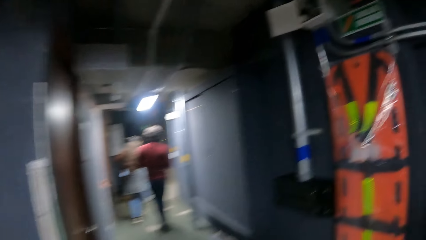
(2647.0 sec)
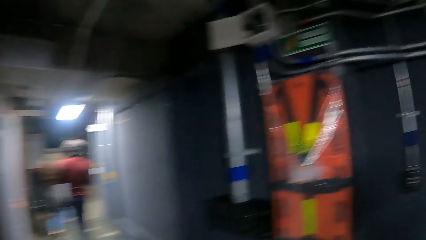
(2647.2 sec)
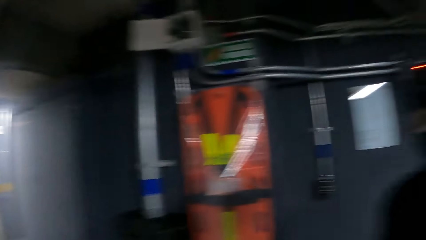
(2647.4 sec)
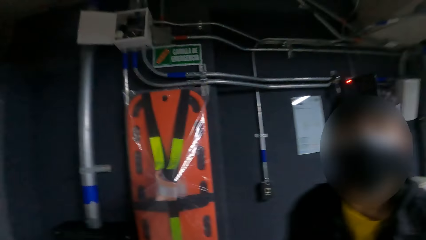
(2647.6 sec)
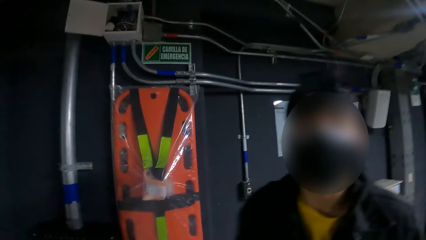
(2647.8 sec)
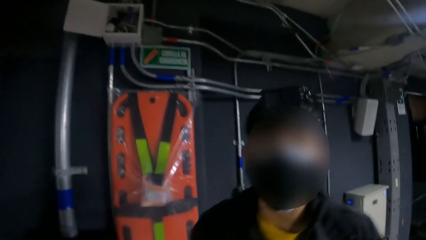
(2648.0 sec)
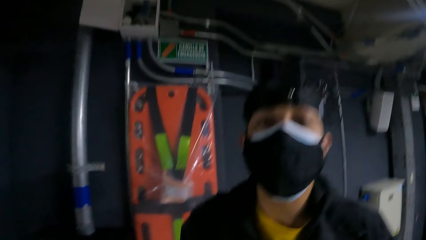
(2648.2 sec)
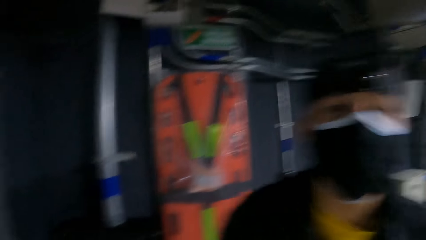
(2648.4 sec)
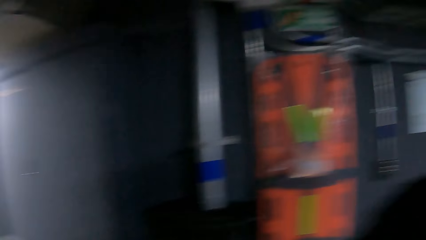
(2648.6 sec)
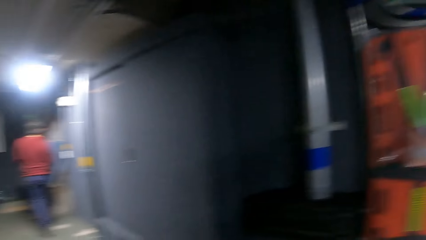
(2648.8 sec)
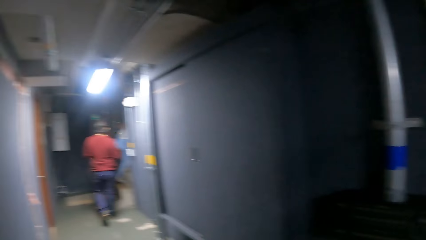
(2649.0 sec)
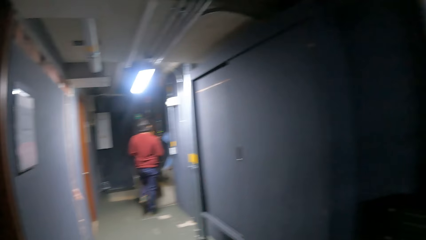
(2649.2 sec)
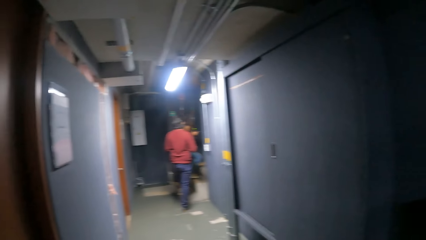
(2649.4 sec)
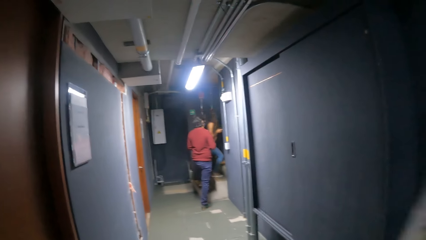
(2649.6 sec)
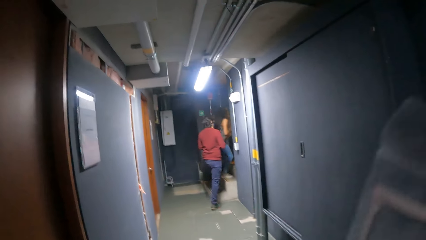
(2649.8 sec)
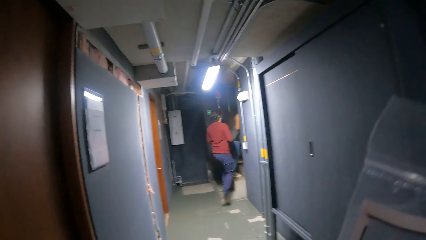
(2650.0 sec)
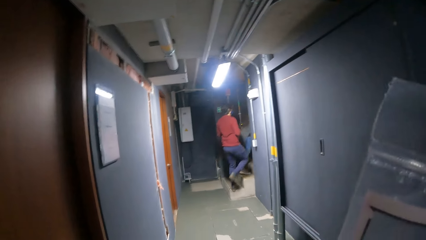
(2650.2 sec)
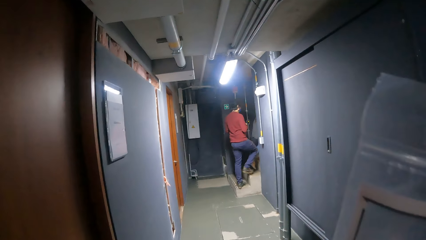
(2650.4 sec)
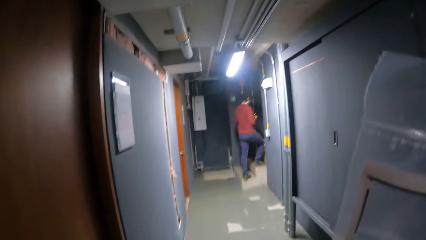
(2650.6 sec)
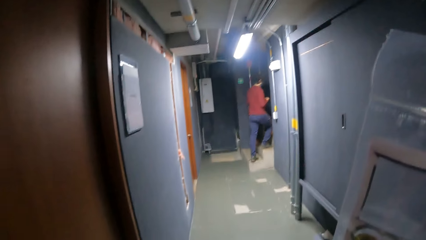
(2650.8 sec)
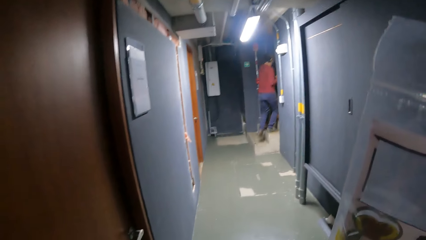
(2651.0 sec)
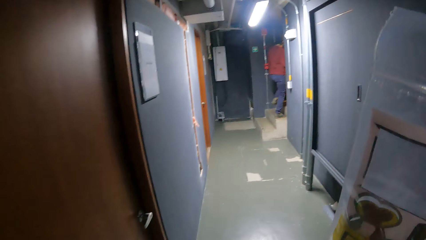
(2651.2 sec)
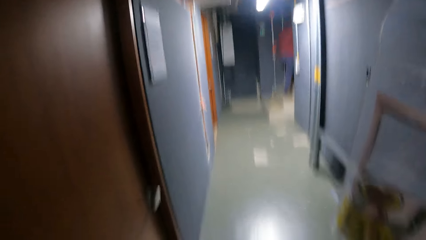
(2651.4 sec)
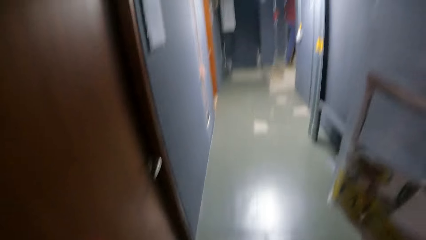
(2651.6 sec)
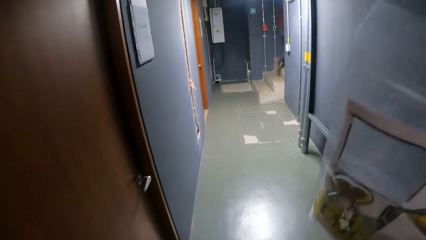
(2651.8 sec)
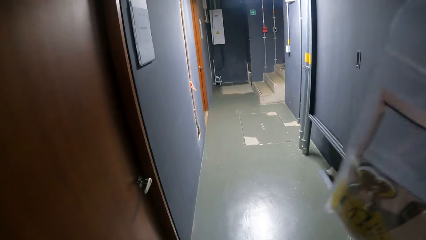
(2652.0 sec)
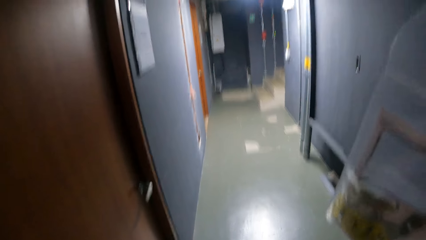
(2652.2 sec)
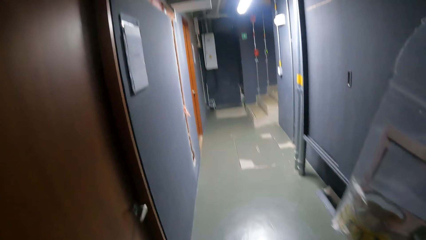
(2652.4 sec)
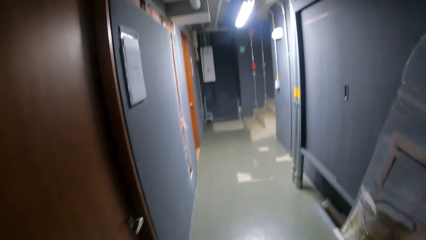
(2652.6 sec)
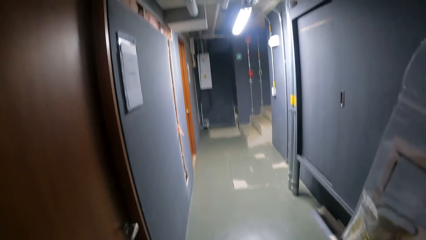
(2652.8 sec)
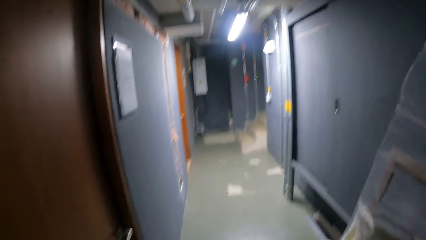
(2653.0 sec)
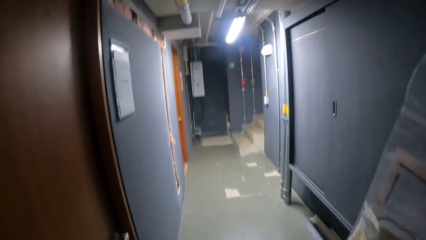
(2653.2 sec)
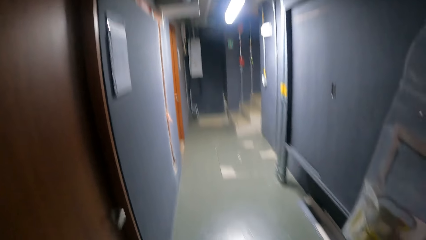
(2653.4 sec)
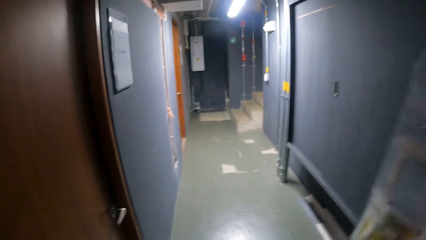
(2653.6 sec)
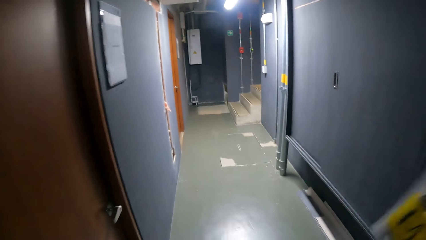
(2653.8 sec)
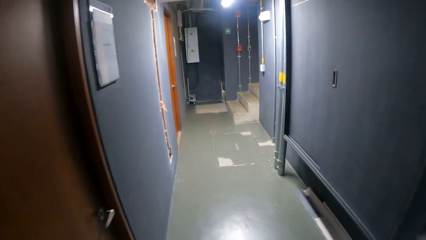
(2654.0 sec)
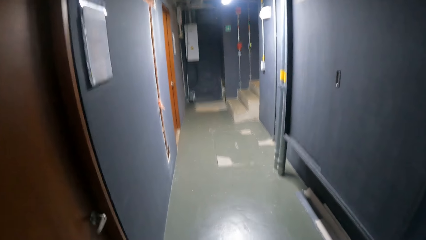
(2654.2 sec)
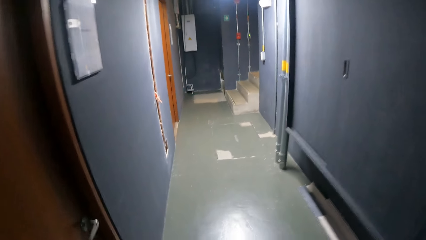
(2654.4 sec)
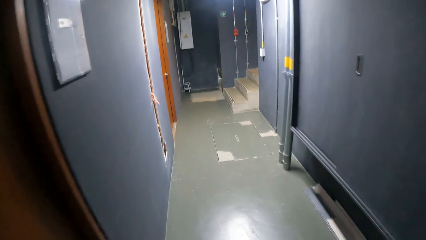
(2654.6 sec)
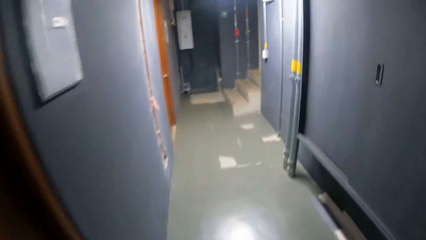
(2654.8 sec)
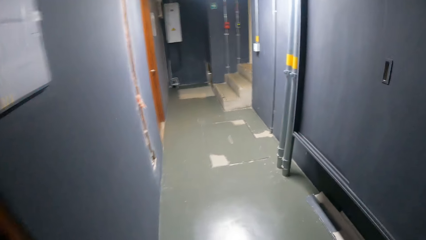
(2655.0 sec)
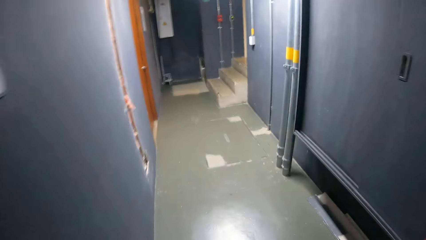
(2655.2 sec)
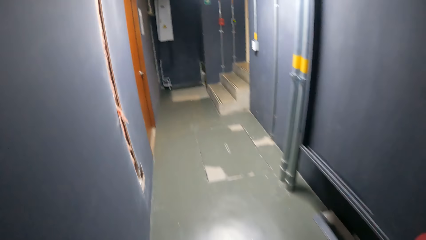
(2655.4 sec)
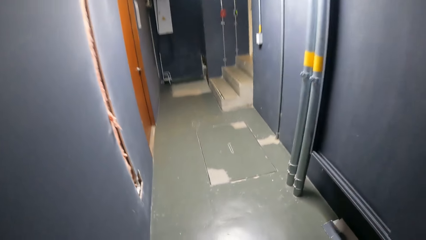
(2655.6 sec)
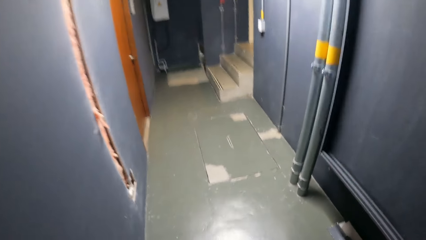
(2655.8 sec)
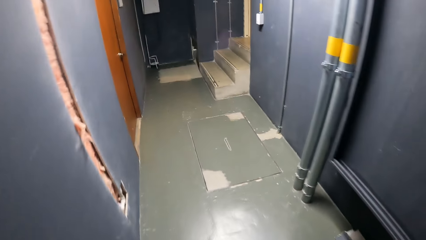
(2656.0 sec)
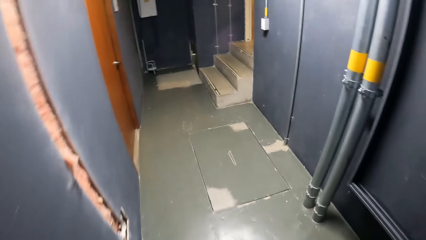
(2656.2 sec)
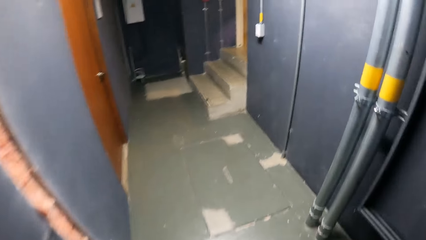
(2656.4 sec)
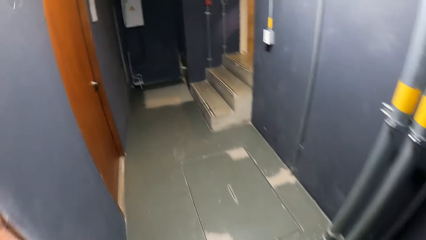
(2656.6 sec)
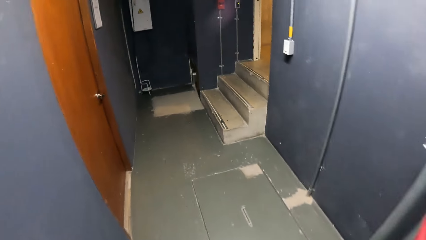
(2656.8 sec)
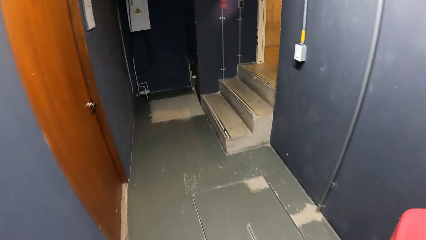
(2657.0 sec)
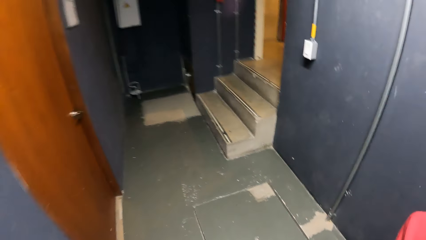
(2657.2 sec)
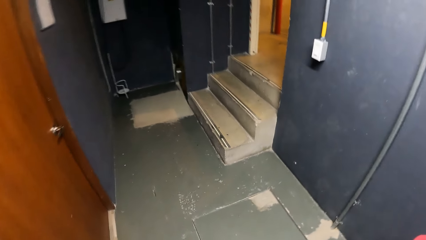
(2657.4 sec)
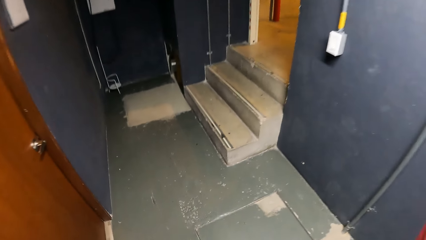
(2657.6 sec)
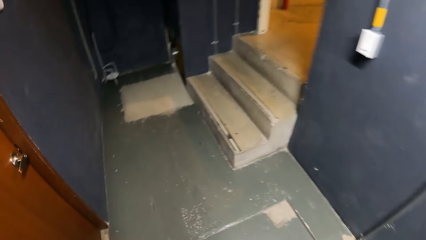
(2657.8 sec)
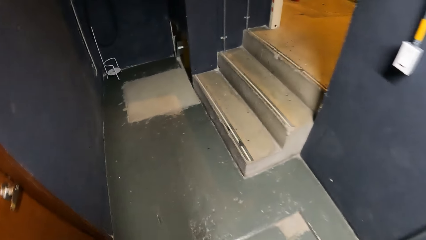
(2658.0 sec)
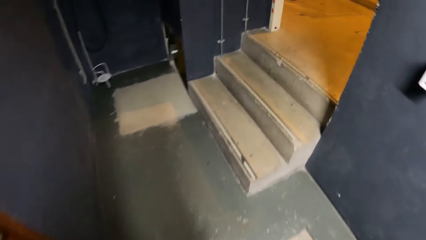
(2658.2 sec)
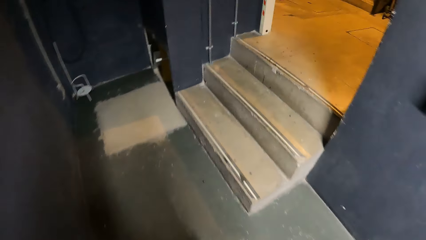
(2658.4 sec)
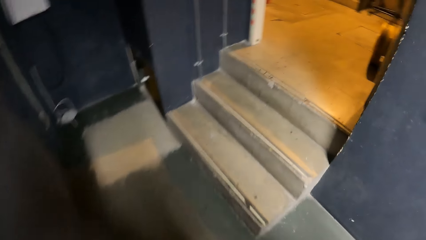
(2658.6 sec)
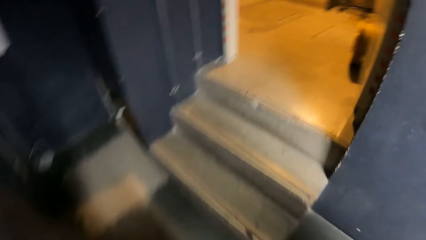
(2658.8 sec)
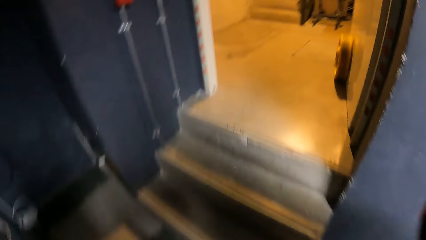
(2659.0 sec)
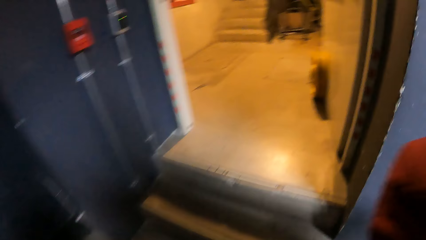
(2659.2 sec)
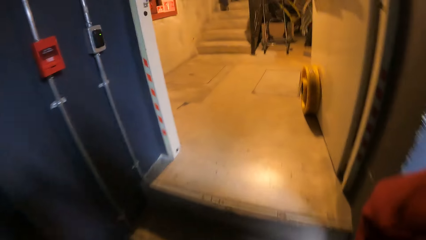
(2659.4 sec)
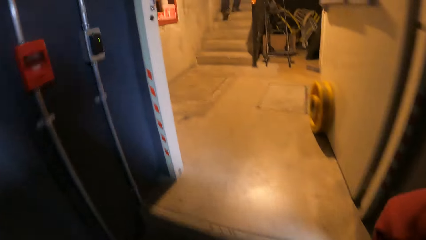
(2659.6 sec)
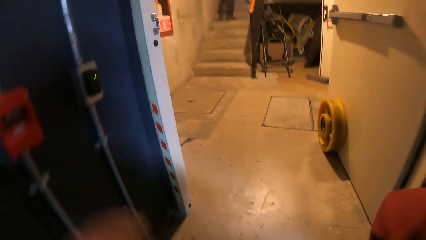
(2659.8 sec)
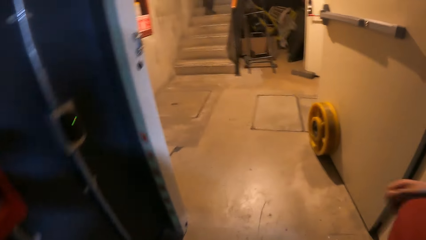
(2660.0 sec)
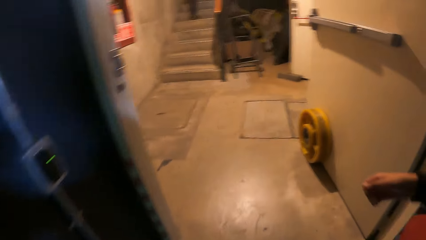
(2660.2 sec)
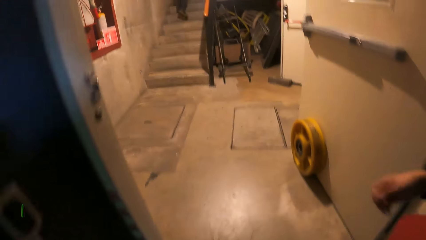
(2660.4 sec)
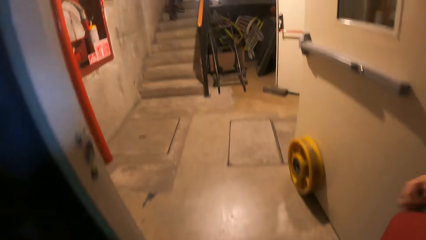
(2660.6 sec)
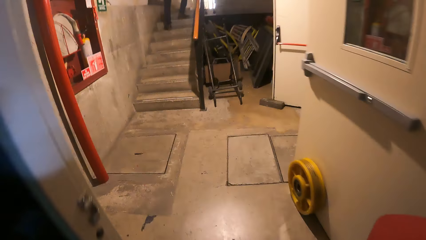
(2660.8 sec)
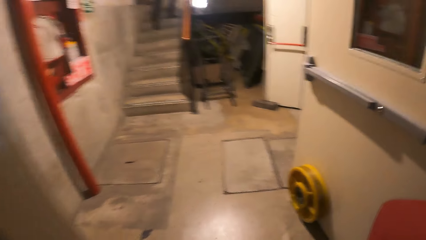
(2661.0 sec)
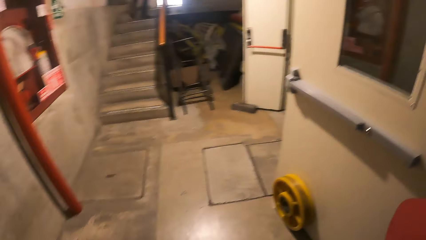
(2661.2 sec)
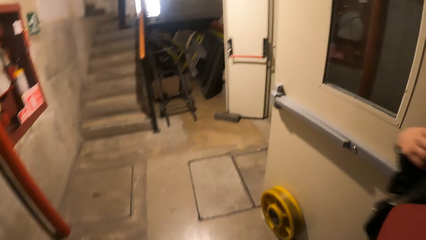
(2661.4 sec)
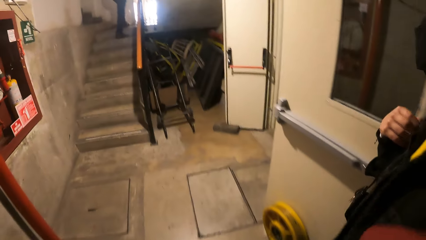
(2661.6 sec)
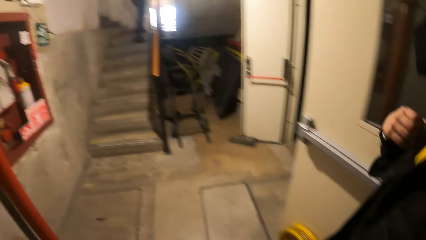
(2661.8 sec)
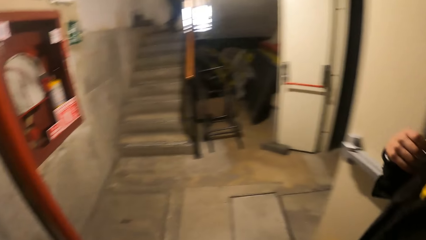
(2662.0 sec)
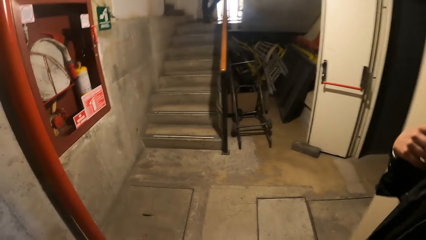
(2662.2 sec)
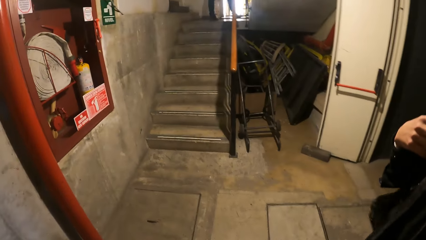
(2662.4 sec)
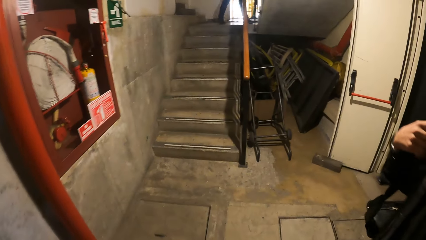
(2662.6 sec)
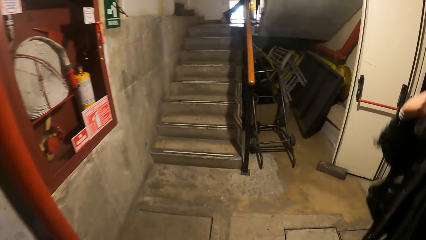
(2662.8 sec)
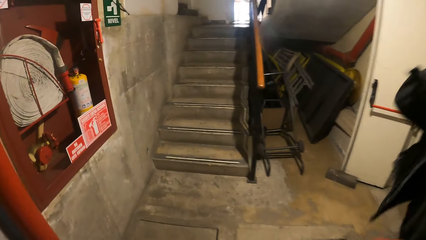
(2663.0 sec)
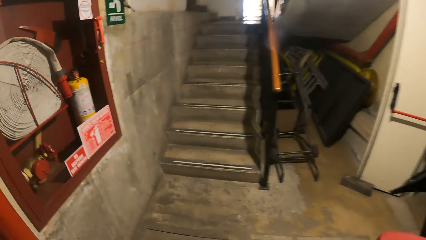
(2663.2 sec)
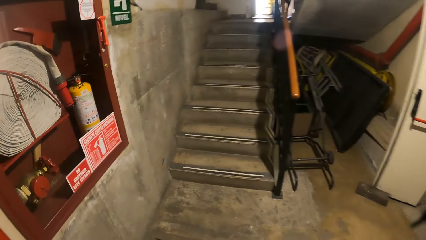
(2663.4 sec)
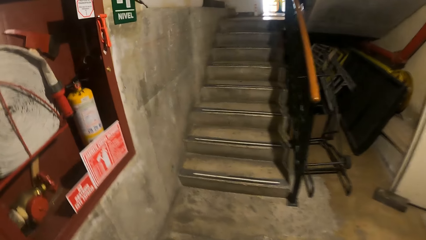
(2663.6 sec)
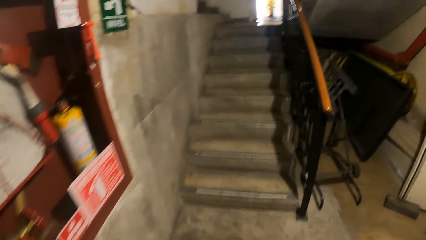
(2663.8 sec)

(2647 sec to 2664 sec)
The camera wearer looks around. The man walks forward. The man holds a plastic bag with his left hand. The camera wearer walks around.
